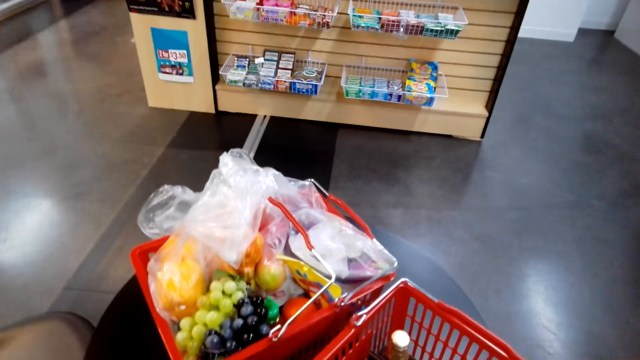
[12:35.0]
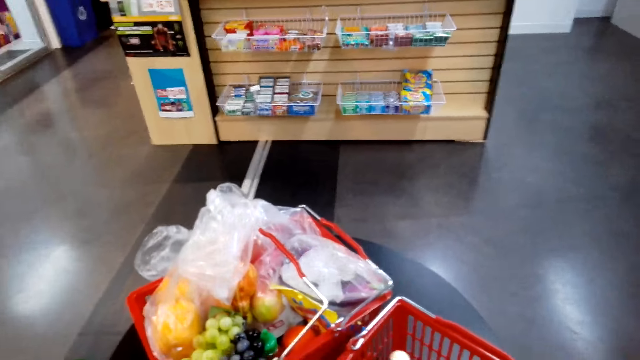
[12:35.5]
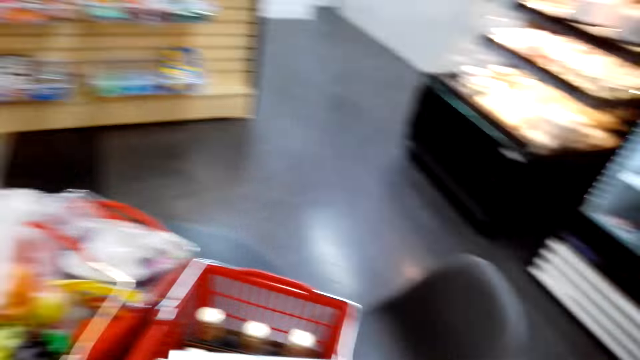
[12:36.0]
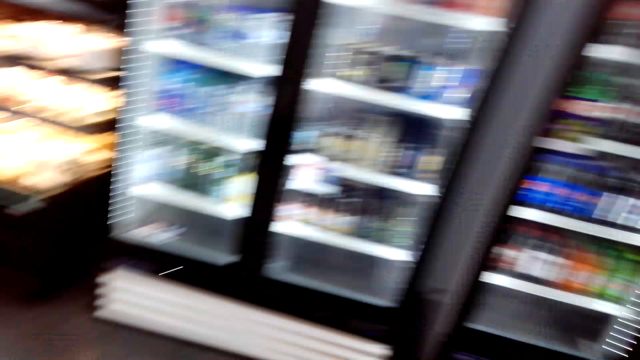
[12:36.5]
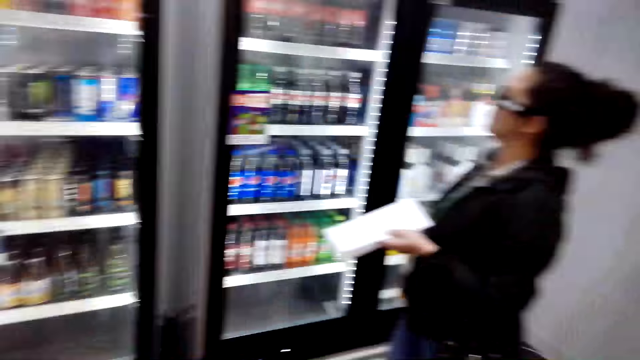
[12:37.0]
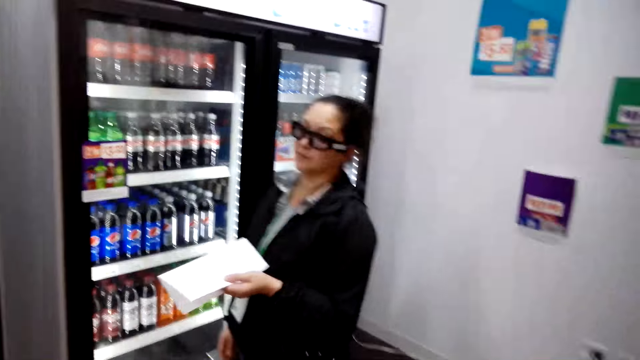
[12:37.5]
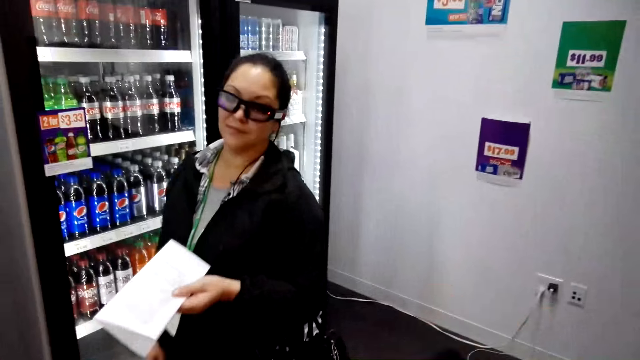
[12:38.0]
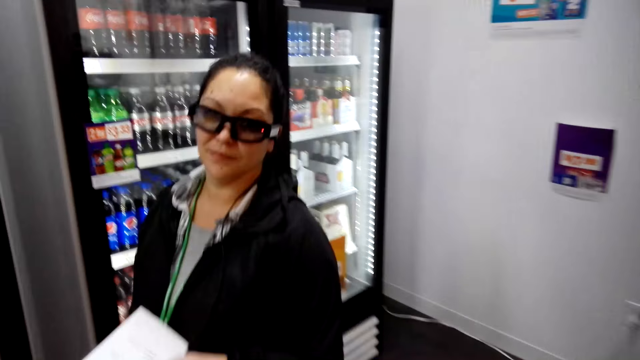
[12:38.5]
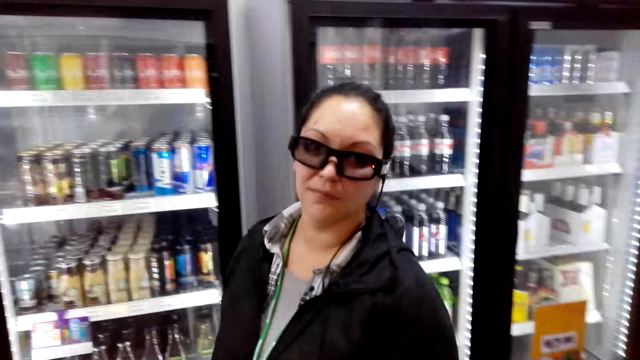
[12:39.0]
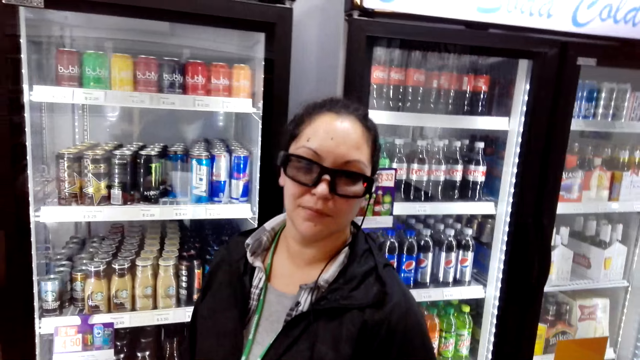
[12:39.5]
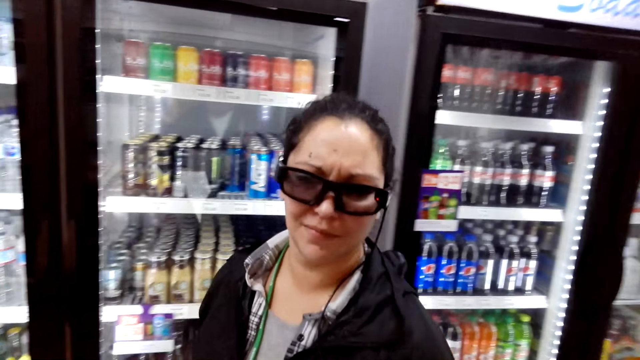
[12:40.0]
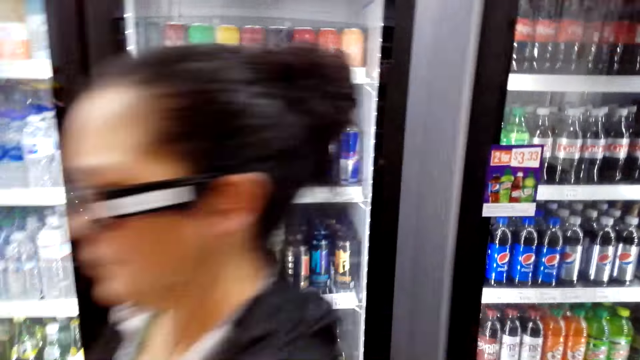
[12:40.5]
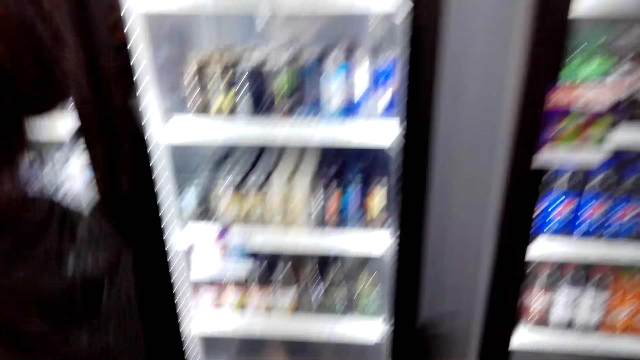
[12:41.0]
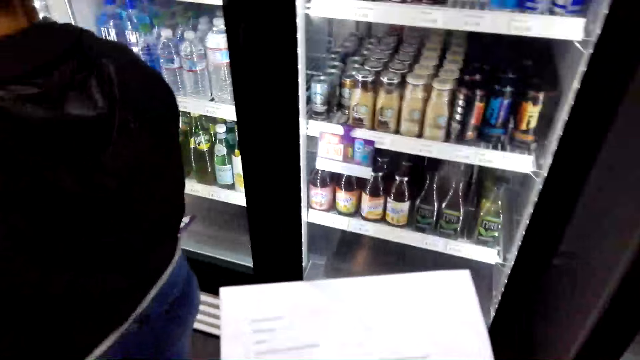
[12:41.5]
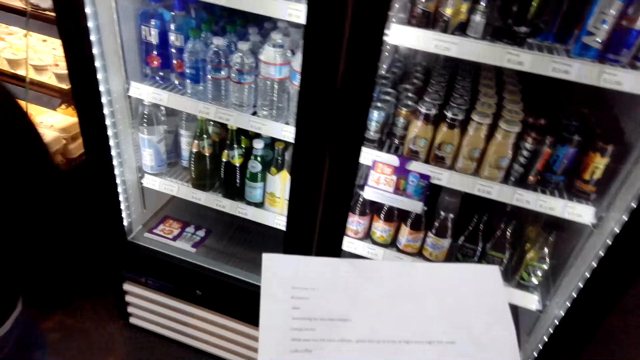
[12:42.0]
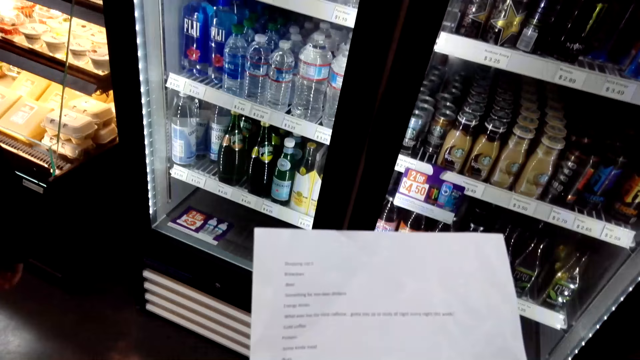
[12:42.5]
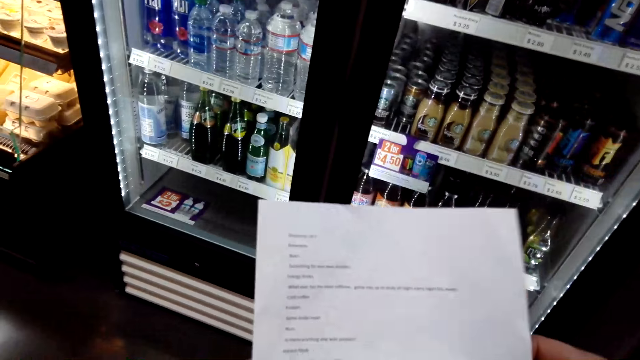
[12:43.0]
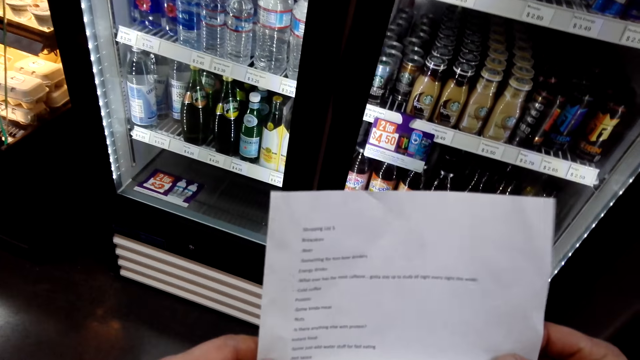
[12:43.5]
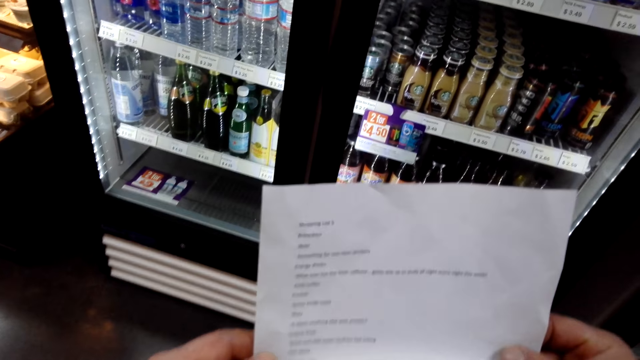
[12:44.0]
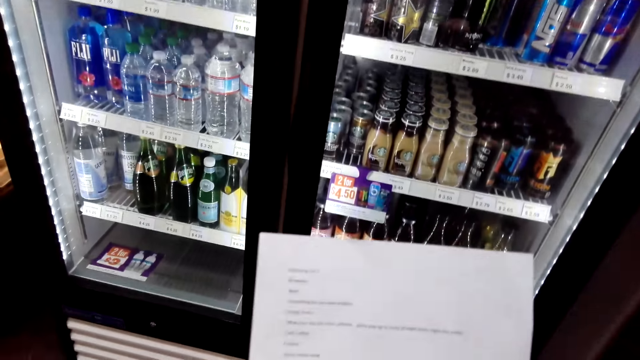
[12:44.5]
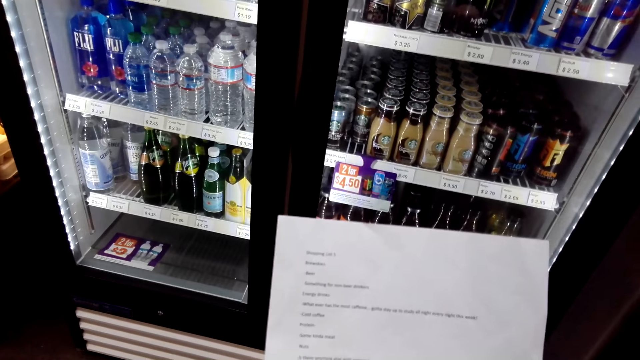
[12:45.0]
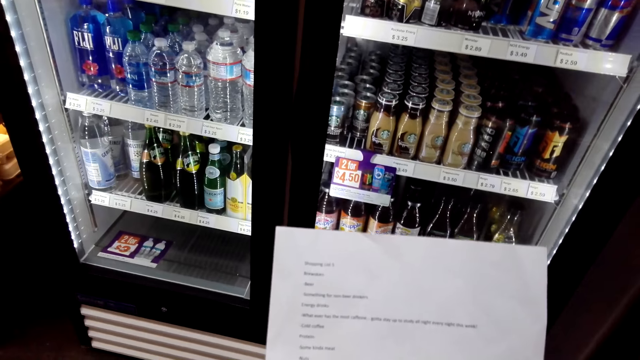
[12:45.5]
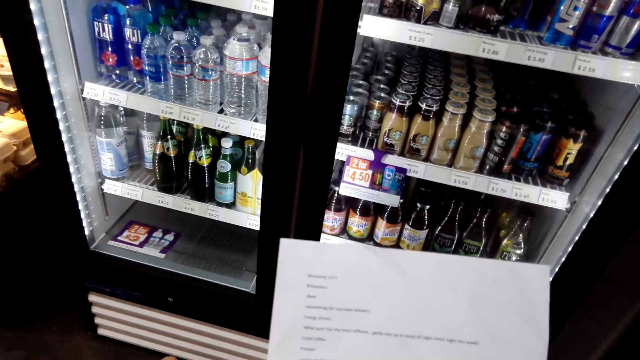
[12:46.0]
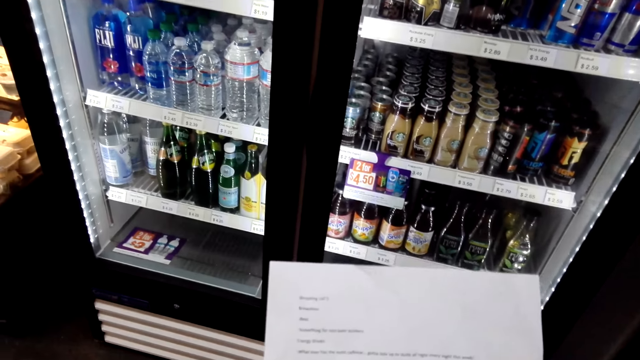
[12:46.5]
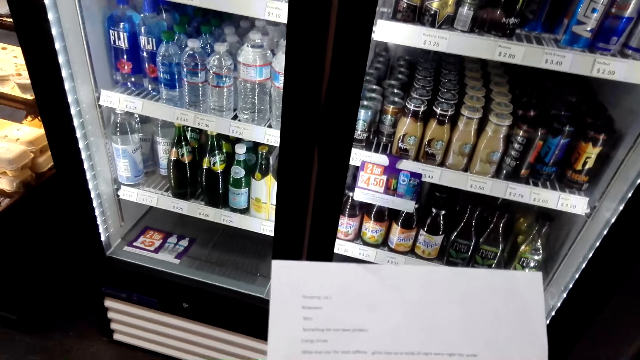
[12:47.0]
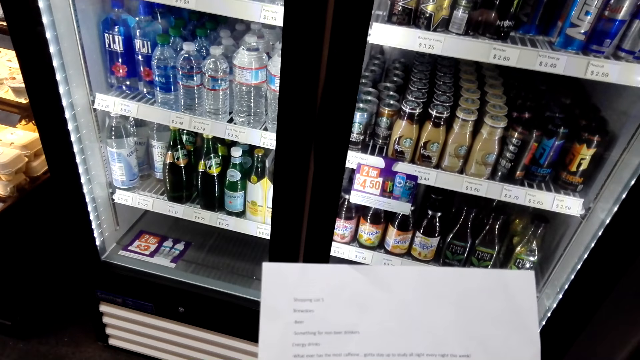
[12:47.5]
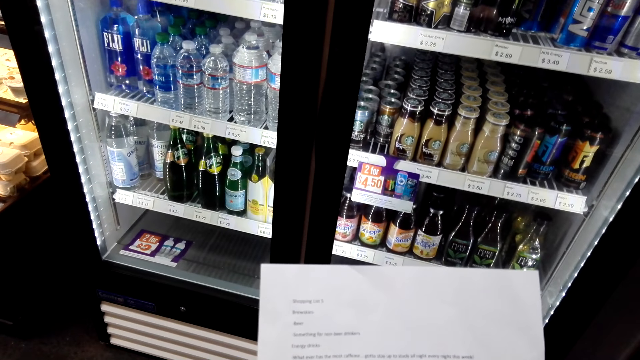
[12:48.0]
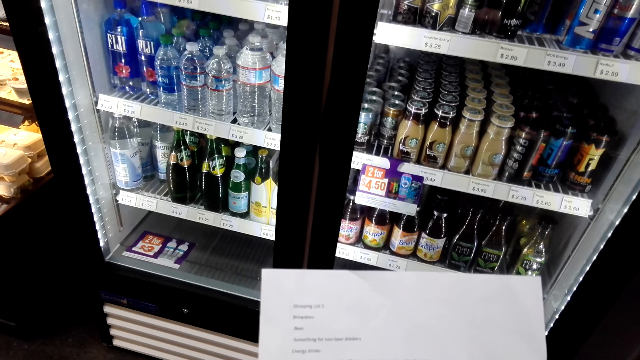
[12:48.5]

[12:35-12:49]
The camera wearer stares around the supermarket. They walk around. They read the shopping list paper.

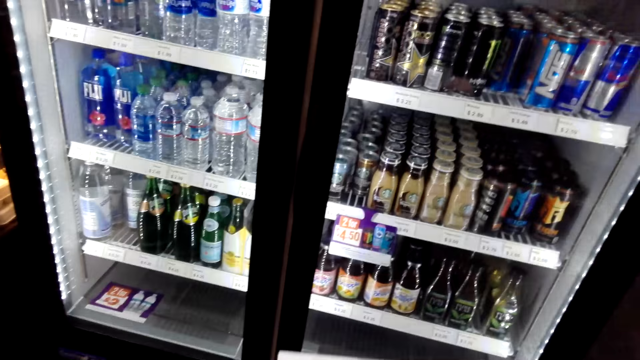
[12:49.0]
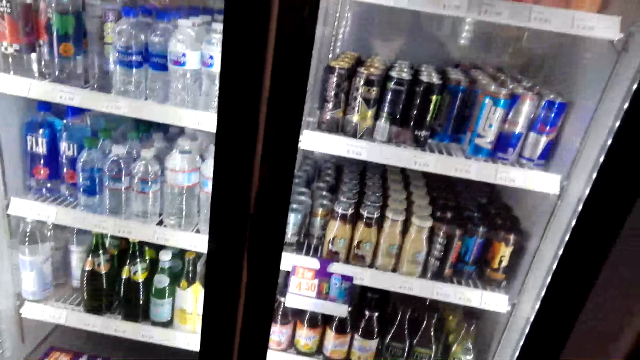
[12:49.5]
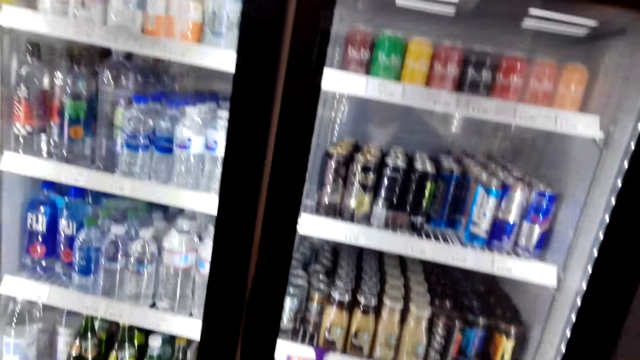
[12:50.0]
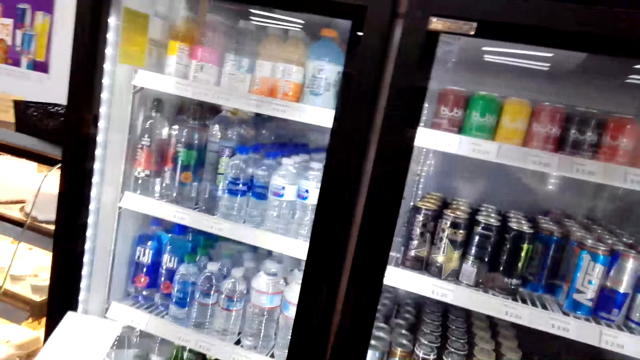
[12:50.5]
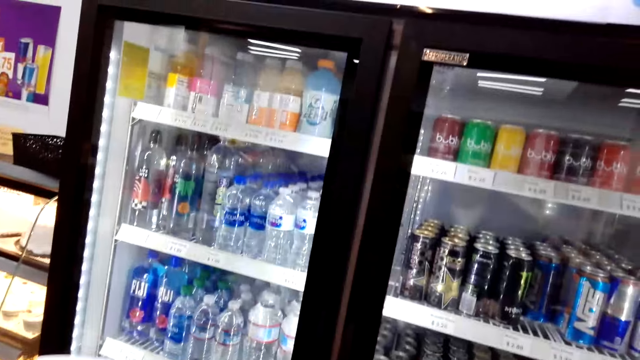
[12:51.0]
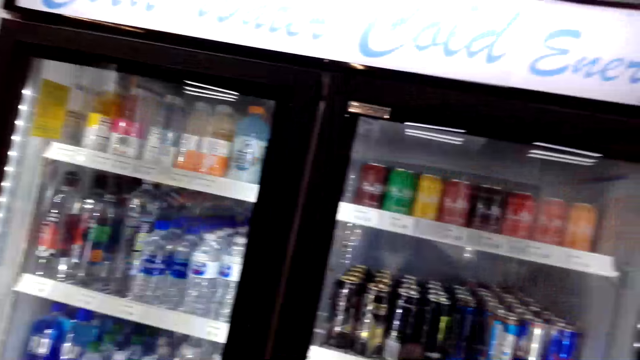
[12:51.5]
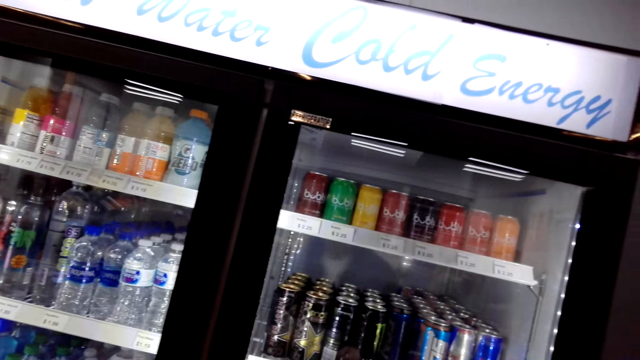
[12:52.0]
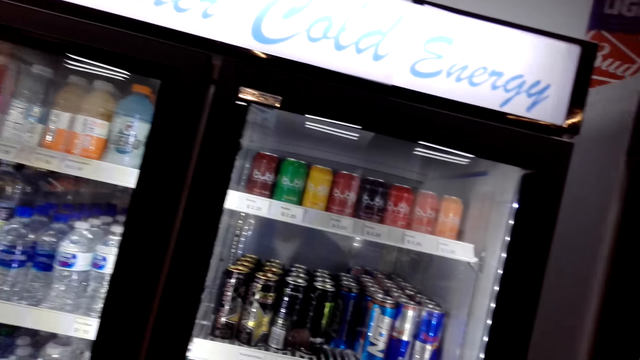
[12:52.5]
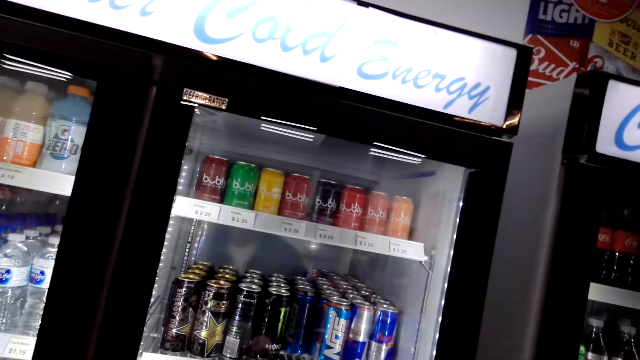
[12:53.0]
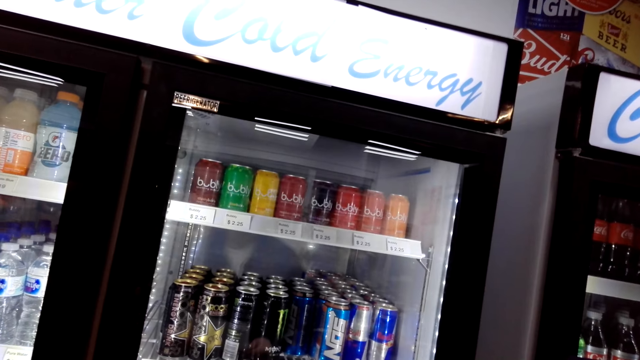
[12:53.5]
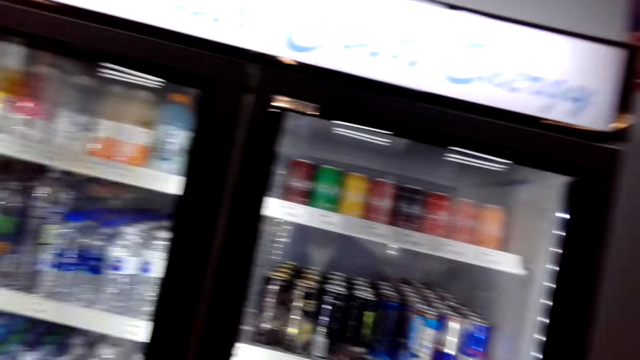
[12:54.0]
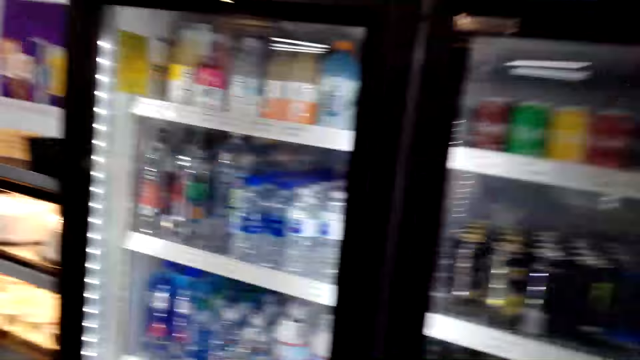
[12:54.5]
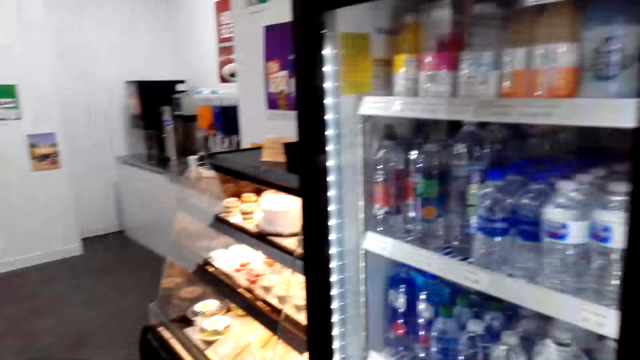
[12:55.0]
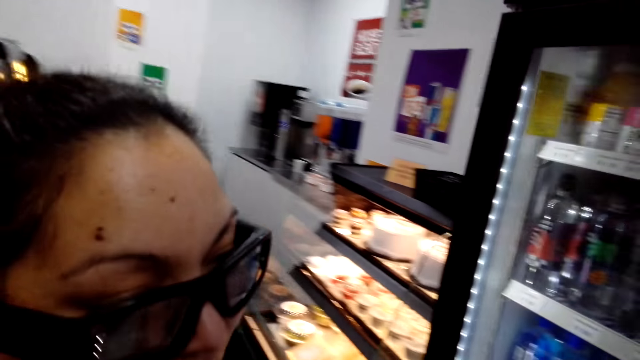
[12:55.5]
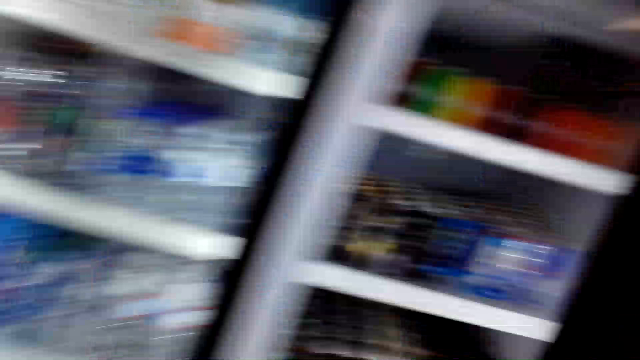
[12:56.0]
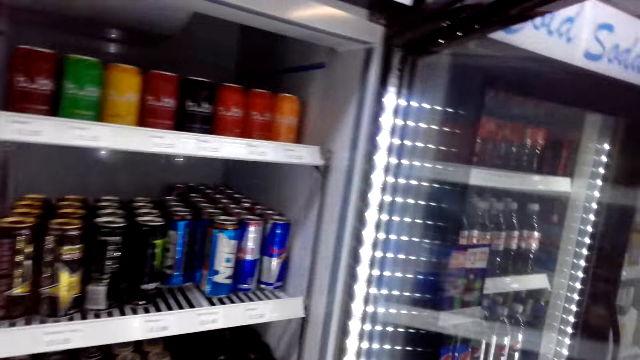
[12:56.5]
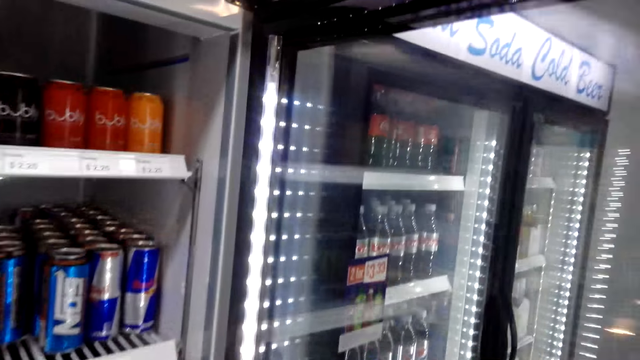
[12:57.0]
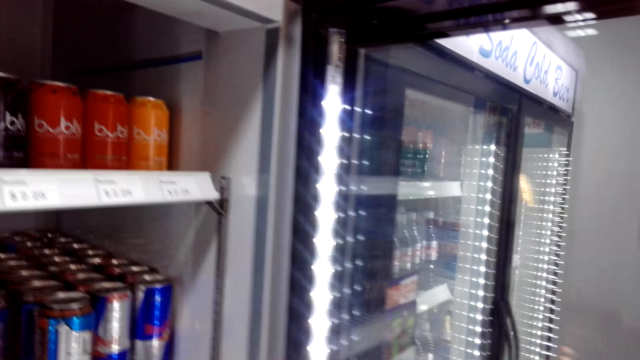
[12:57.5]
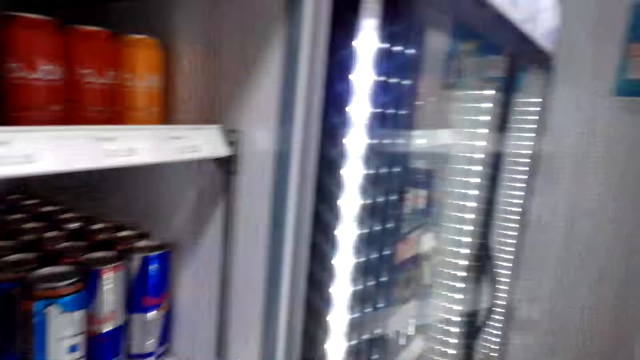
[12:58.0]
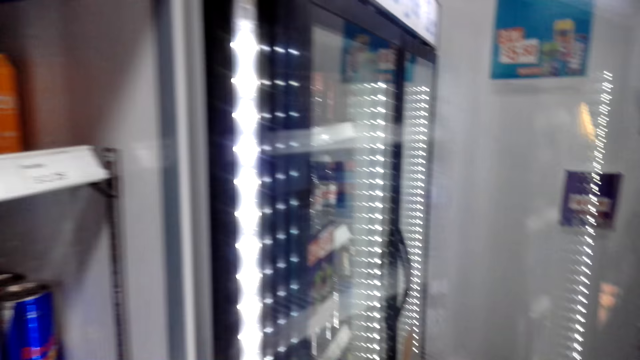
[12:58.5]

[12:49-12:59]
The camera wearer looks around. They open the fridge.
